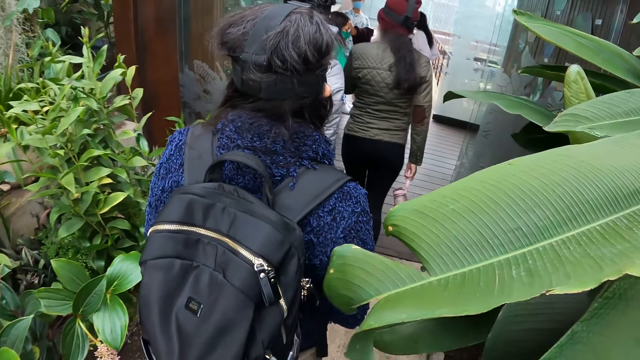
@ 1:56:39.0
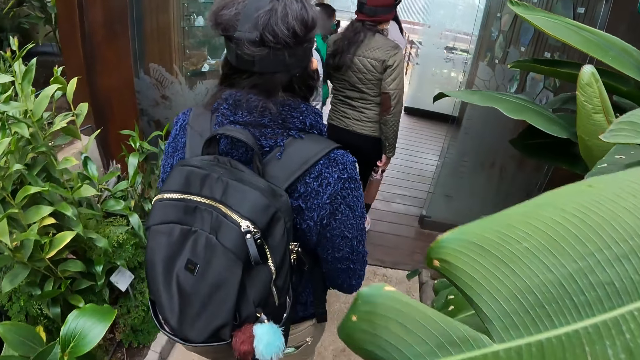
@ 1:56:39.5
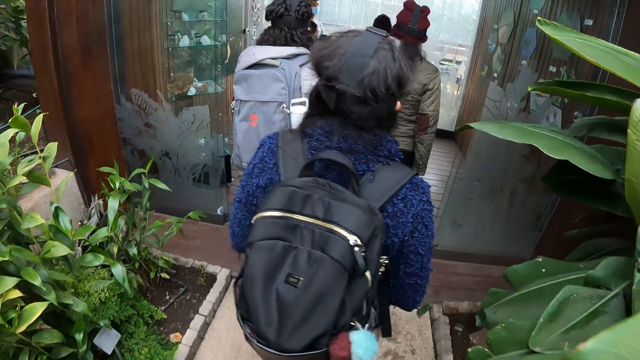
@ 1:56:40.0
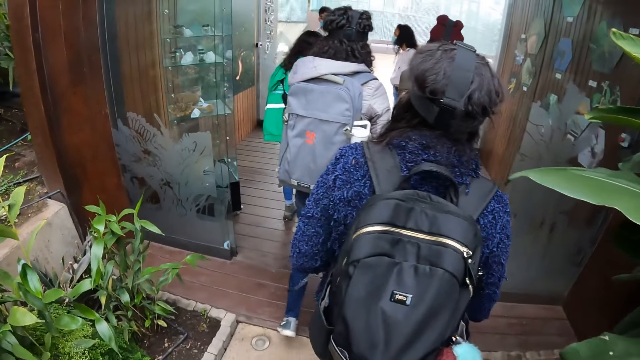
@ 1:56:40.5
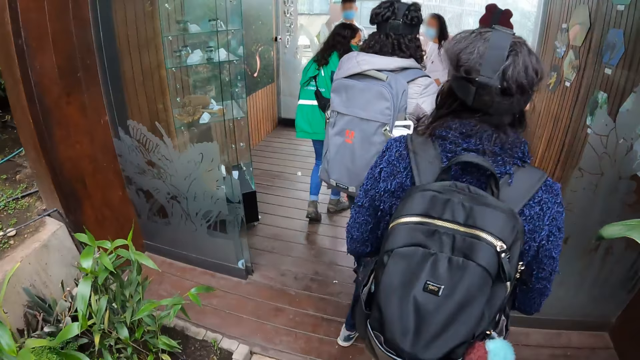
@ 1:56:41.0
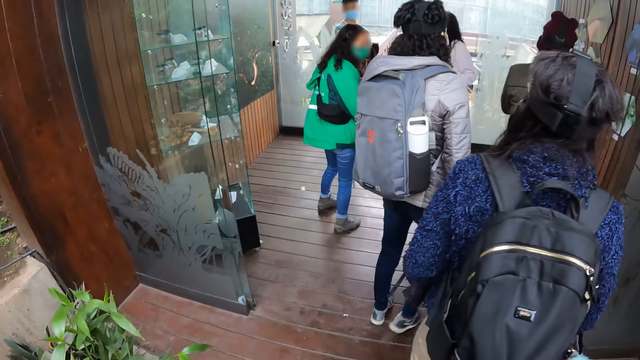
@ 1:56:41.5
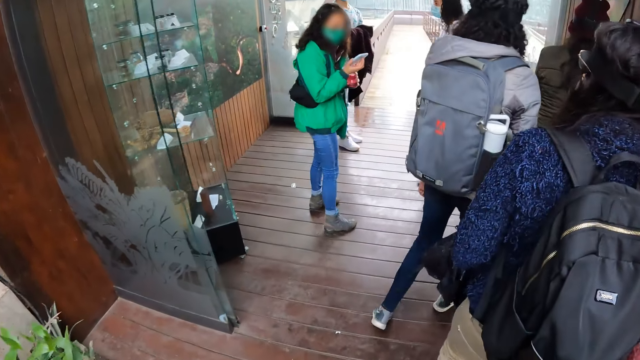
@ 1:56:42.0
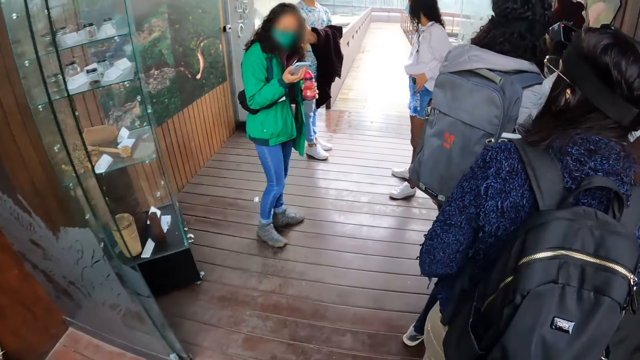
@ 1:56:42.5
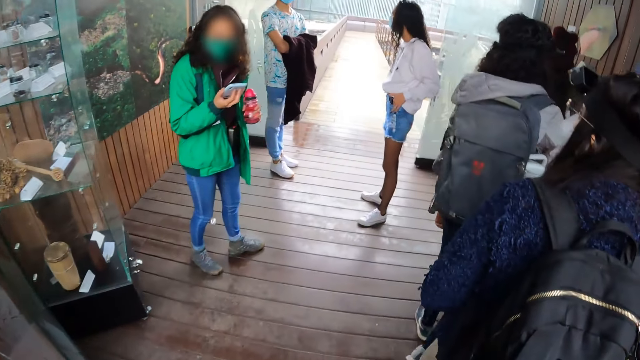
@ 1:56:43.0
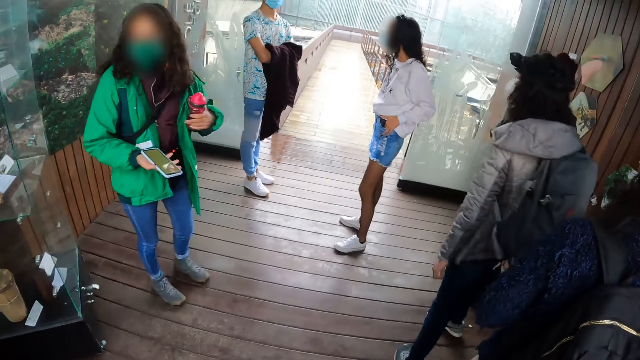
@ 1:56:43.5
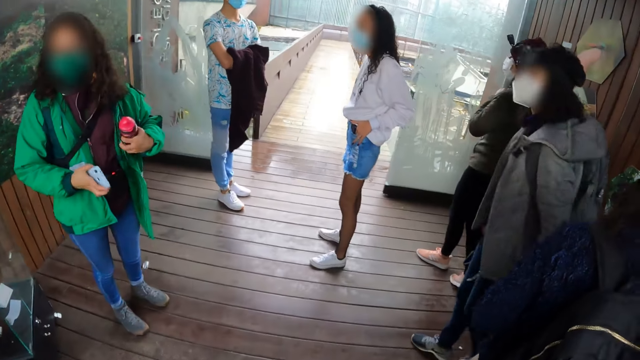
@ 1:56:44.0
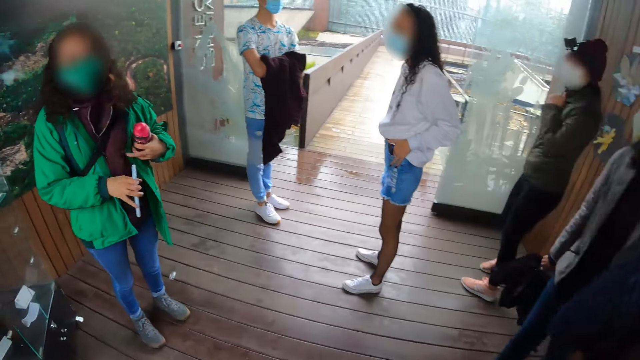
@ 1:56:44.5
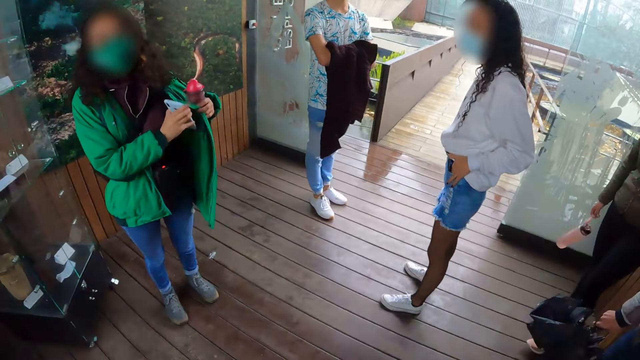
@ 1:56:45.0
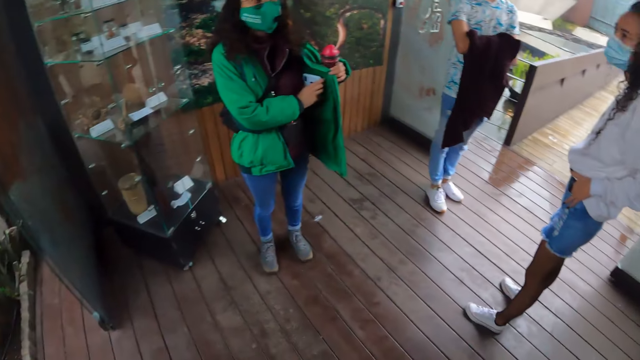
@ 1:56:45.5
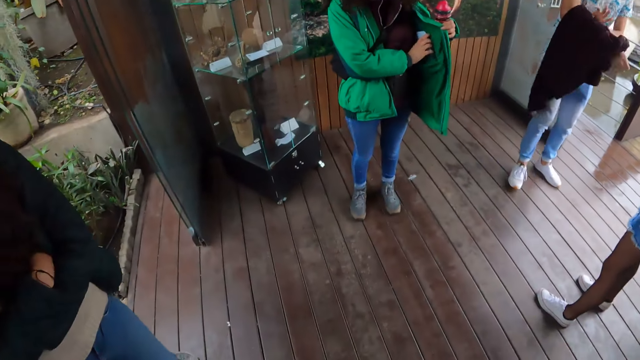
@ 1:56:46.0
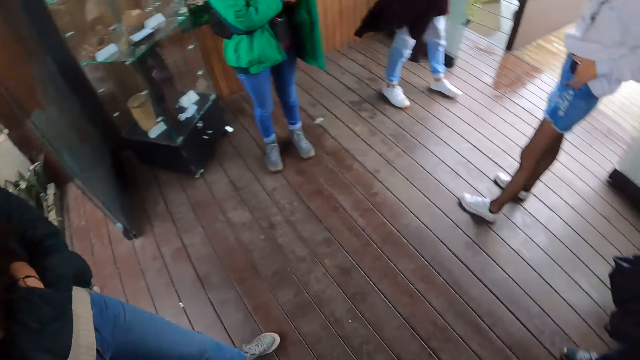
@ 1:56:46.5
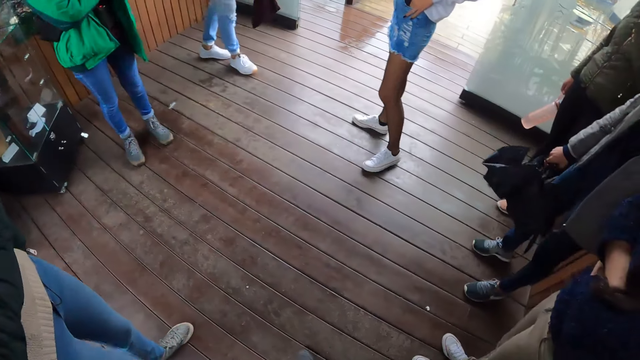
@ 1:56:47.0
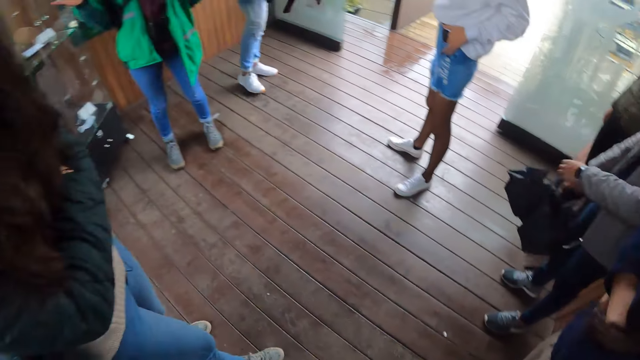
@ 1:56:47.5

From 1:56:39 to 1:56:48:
A woman looks at her phone. The camera wearer walks into the building.

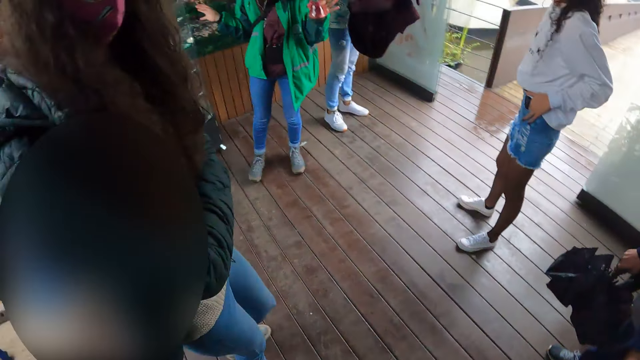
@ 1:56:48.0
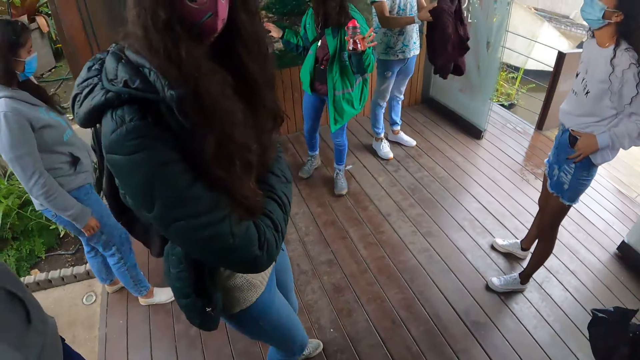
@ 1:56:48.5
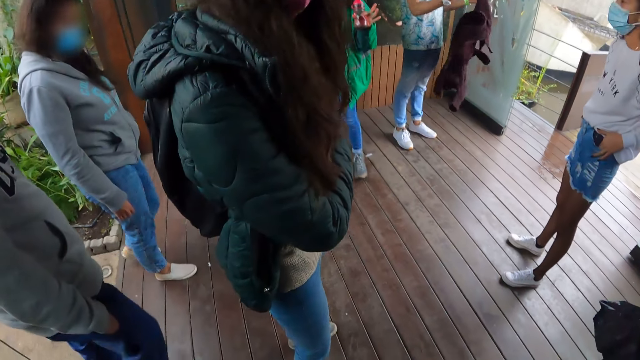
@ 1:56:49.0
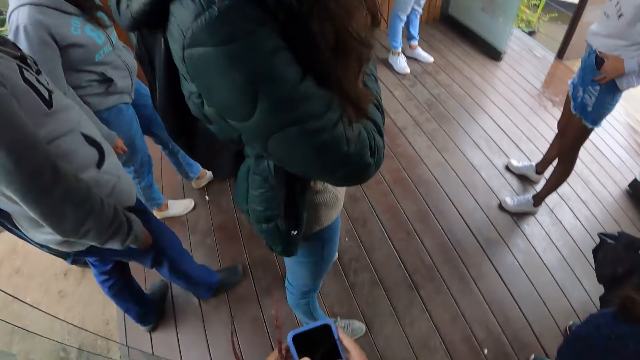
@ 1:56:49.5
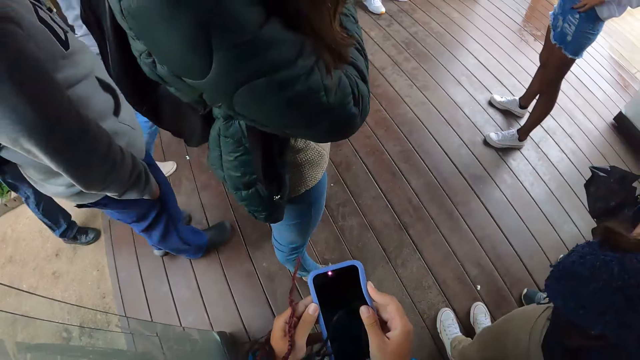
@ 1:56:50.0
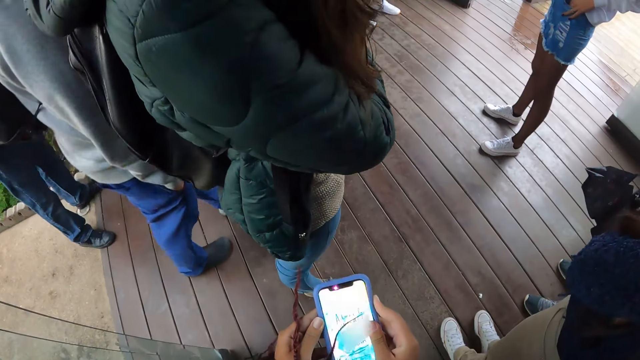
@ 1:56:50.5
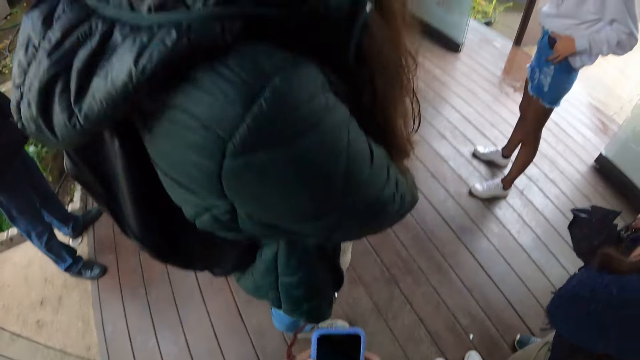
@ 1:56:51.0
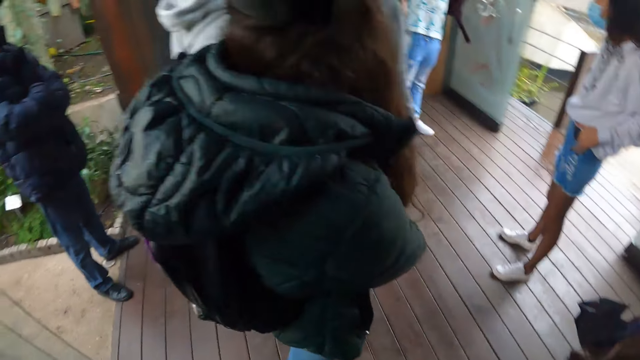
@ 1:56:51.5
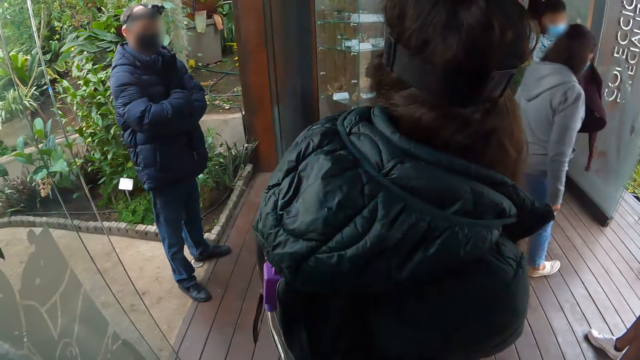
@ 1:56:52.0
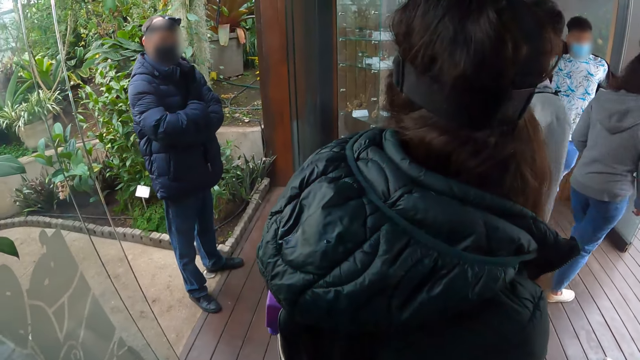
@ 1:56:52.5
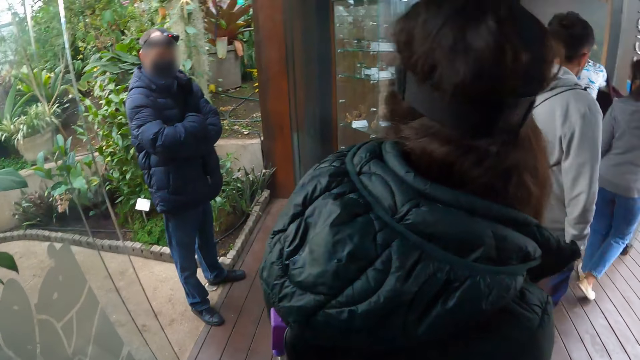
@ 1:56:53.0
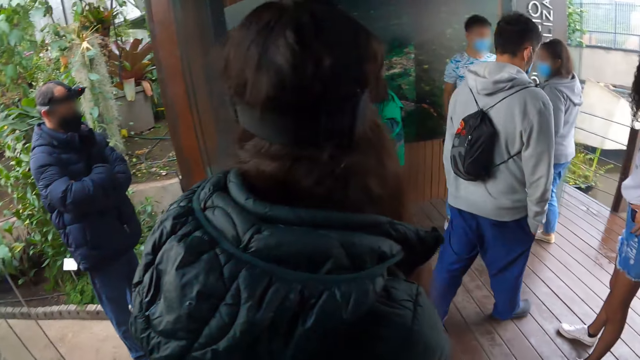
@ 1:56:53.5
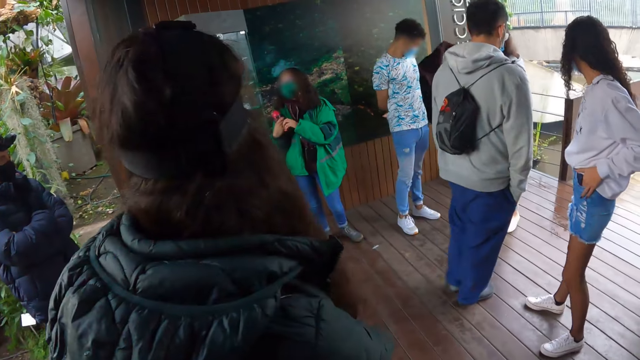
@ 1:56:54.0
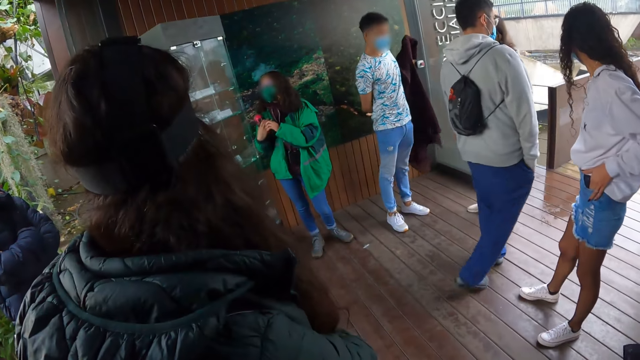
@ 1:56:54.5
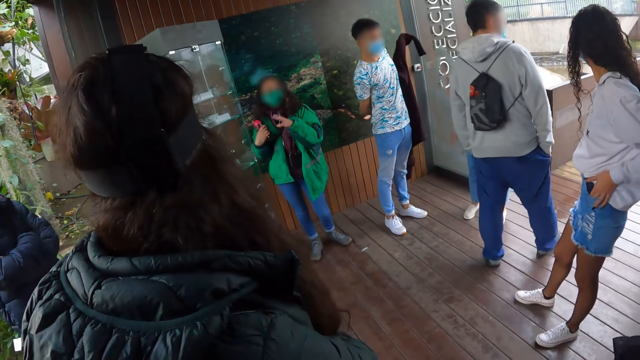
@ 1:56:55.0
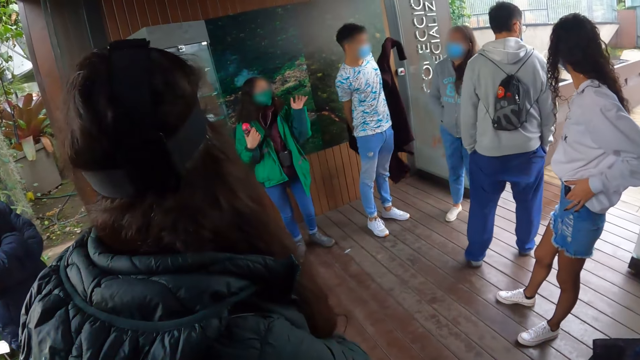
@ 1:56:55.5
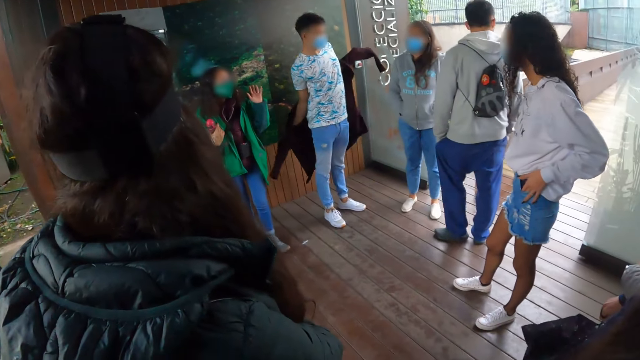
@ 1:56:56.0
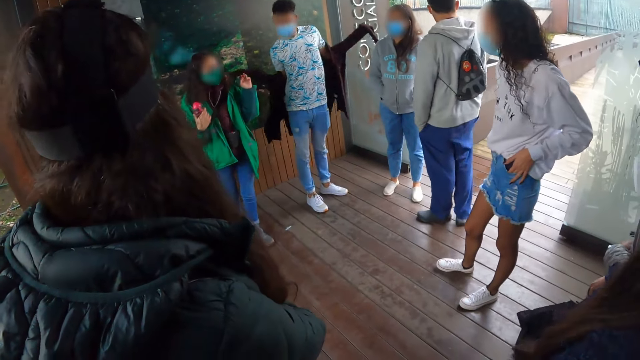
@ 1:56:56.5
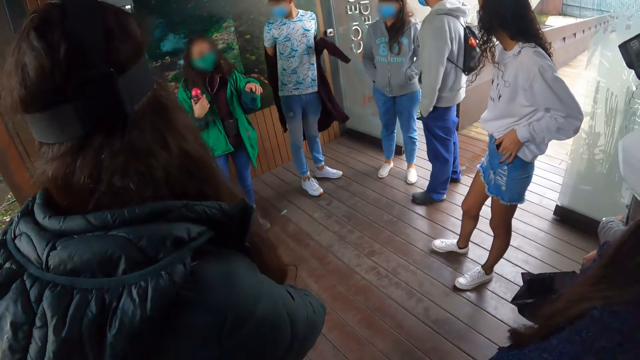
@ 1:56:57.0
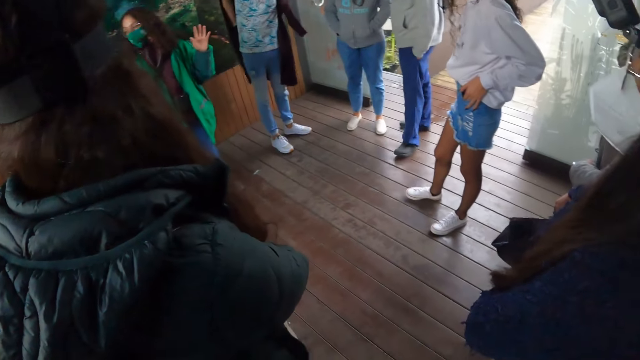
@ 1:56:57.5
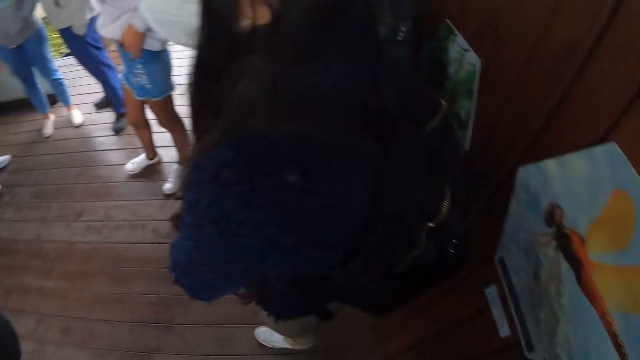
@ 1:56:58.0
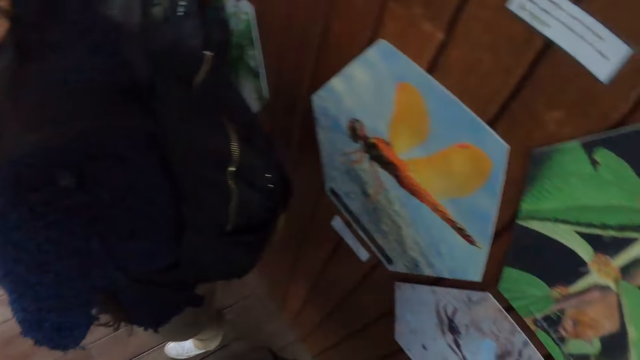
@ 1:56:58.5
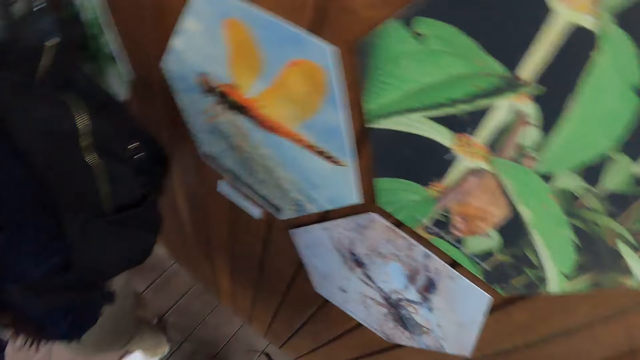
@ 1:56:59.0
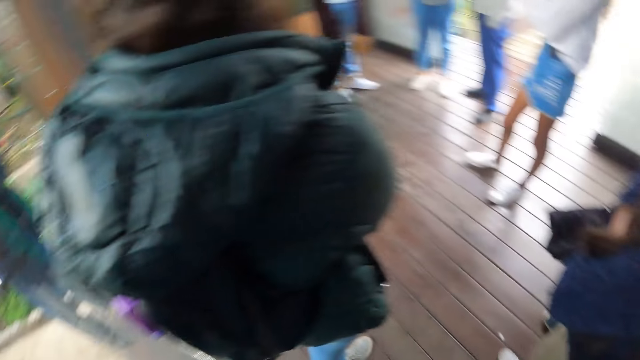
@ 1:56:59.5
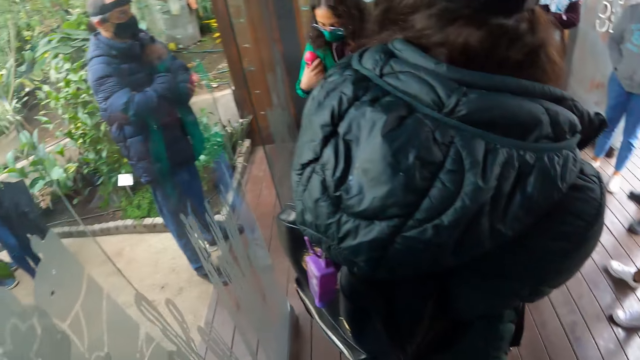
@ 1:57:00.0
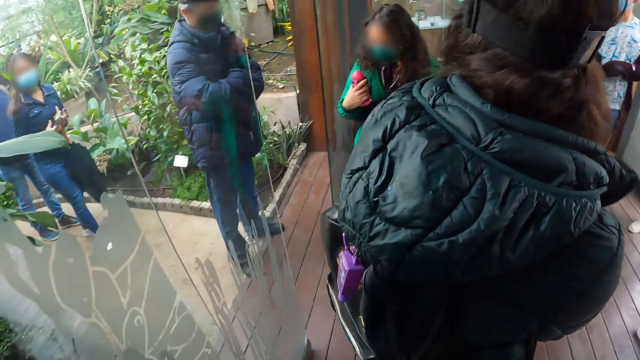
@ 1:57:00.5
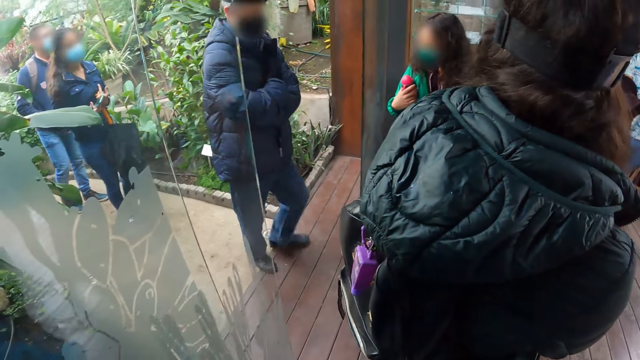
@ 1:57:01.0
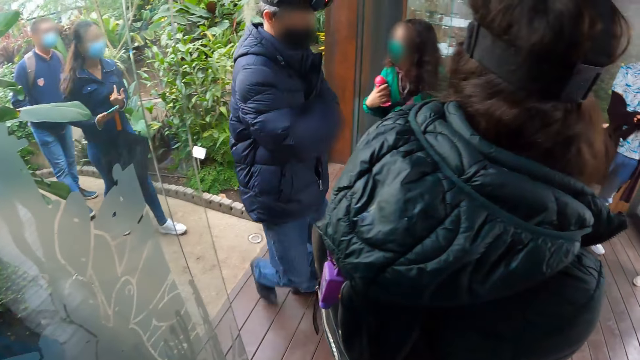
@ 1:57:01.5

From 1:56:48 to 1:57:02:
The camera wearer holds the phone with both hands. They use the phone. A docent talks with gestures. The camera wearer looks at the walls.
